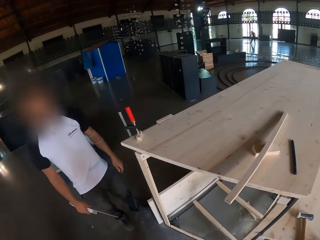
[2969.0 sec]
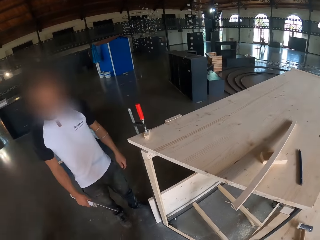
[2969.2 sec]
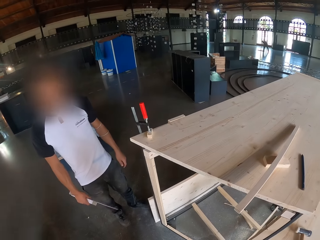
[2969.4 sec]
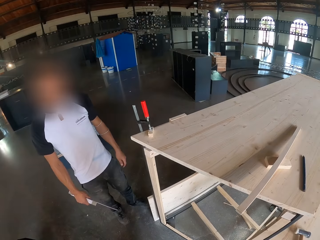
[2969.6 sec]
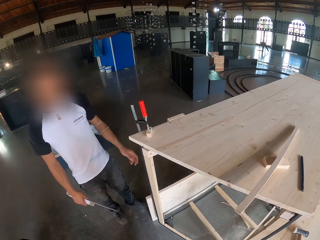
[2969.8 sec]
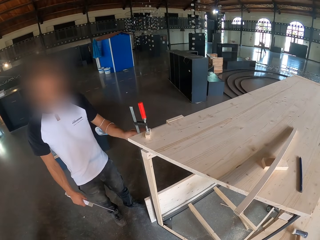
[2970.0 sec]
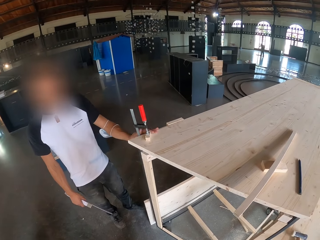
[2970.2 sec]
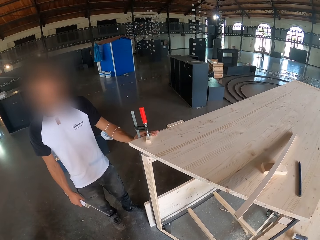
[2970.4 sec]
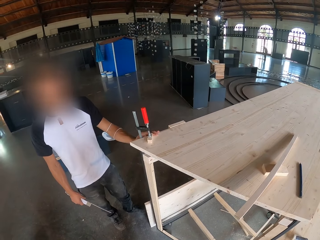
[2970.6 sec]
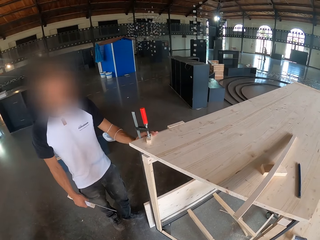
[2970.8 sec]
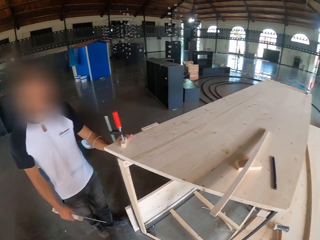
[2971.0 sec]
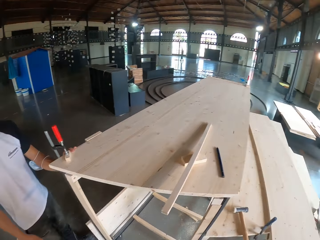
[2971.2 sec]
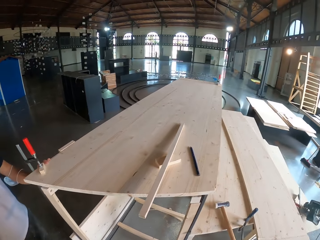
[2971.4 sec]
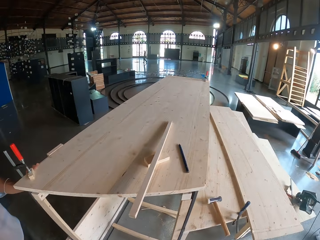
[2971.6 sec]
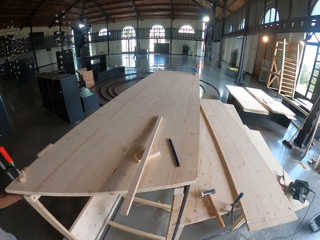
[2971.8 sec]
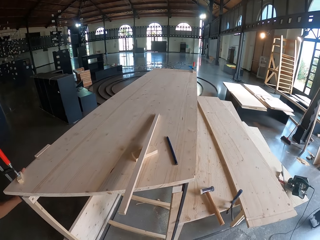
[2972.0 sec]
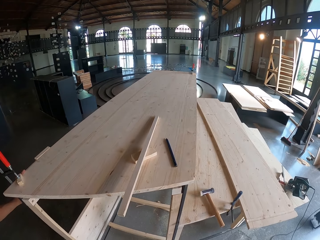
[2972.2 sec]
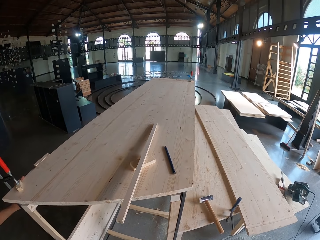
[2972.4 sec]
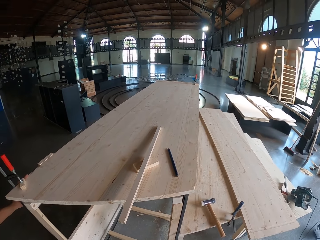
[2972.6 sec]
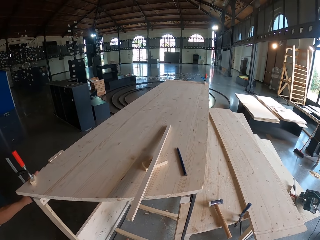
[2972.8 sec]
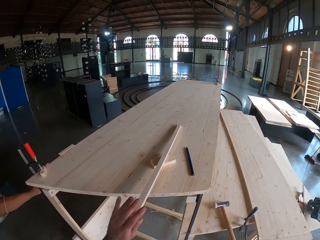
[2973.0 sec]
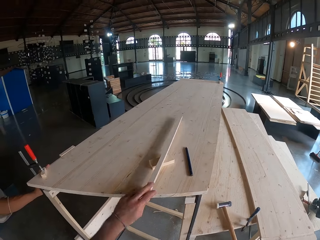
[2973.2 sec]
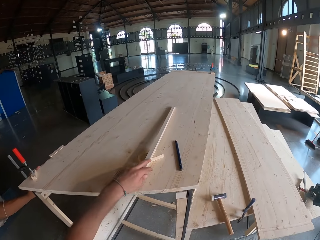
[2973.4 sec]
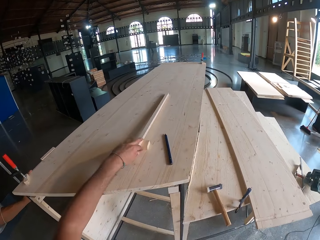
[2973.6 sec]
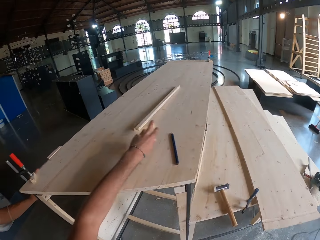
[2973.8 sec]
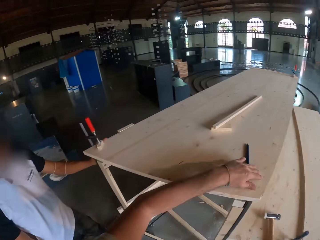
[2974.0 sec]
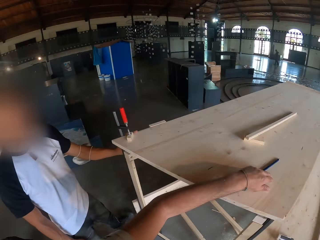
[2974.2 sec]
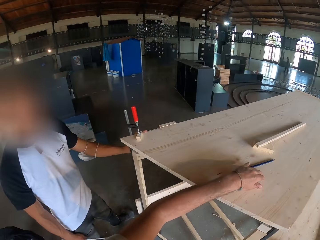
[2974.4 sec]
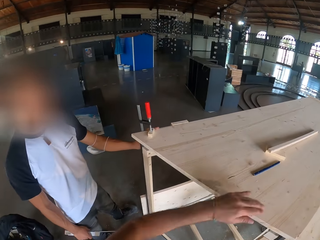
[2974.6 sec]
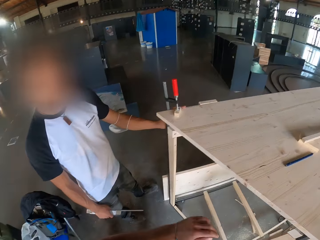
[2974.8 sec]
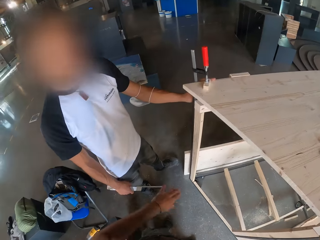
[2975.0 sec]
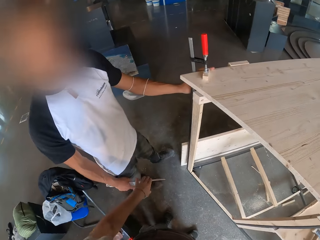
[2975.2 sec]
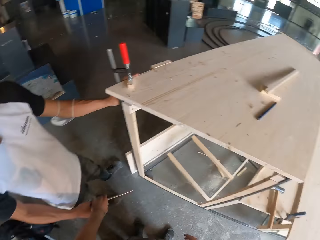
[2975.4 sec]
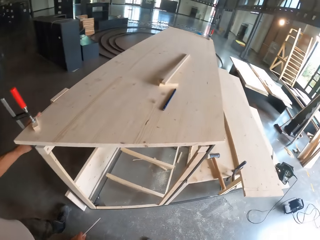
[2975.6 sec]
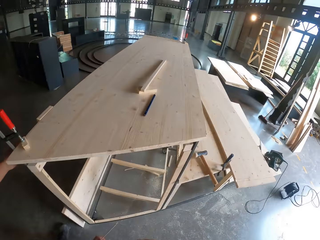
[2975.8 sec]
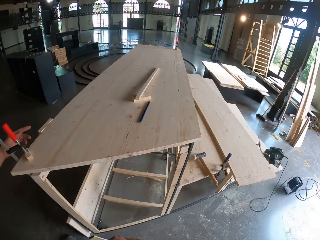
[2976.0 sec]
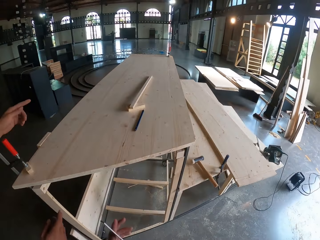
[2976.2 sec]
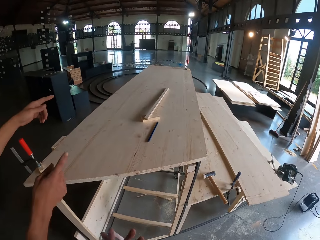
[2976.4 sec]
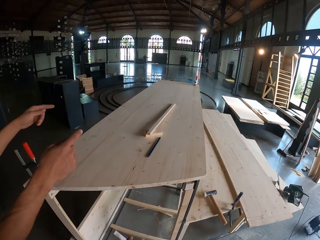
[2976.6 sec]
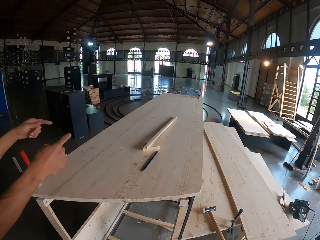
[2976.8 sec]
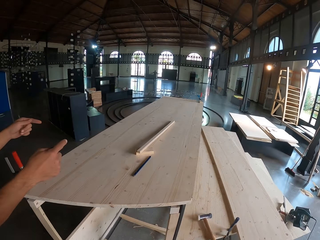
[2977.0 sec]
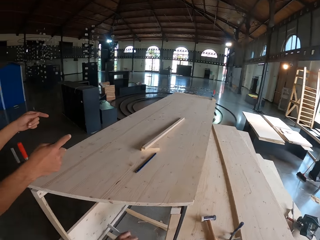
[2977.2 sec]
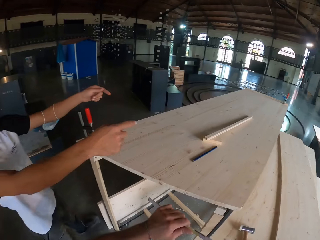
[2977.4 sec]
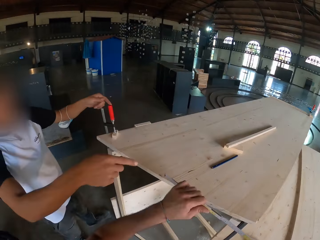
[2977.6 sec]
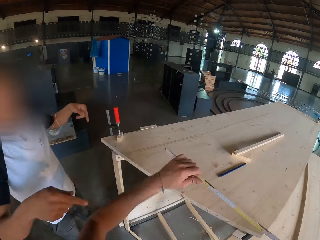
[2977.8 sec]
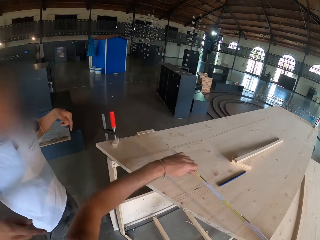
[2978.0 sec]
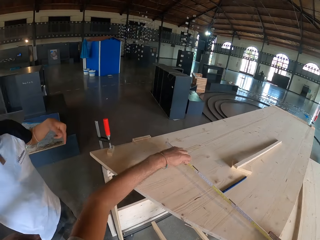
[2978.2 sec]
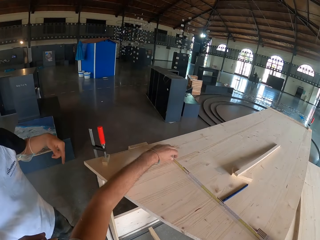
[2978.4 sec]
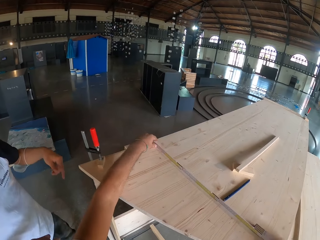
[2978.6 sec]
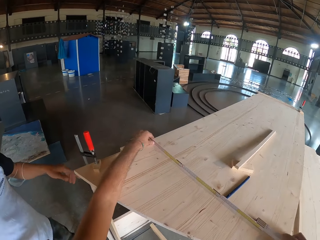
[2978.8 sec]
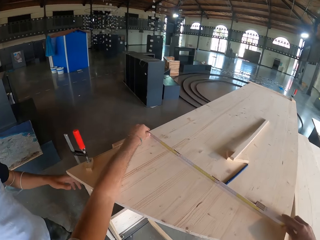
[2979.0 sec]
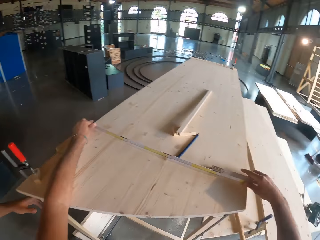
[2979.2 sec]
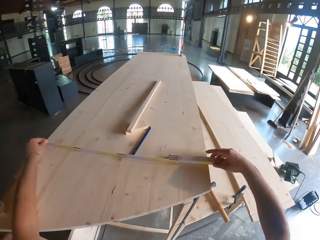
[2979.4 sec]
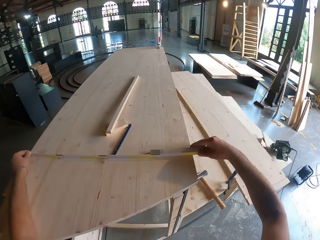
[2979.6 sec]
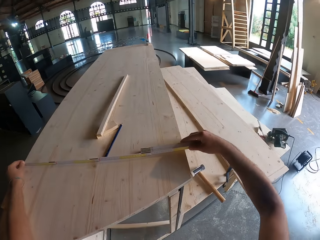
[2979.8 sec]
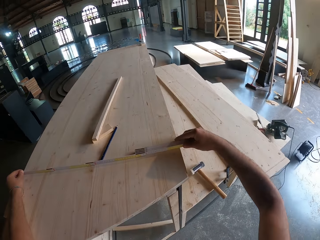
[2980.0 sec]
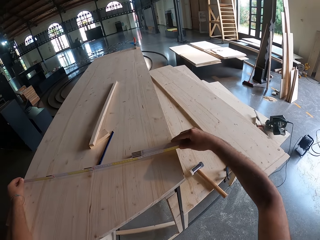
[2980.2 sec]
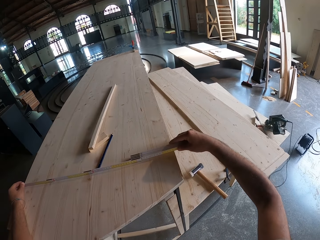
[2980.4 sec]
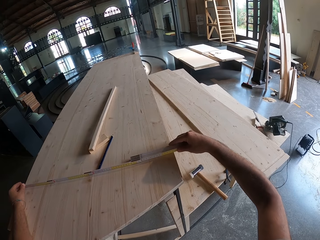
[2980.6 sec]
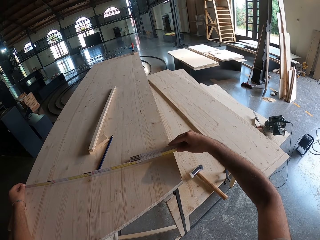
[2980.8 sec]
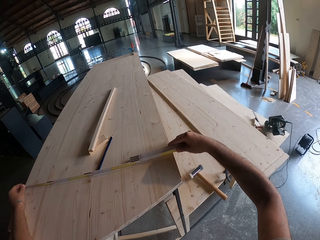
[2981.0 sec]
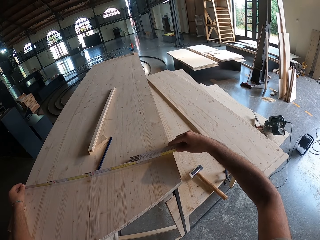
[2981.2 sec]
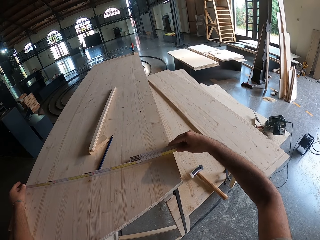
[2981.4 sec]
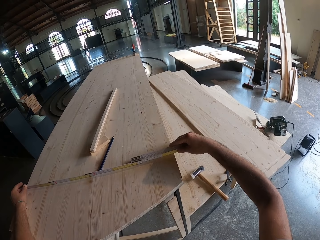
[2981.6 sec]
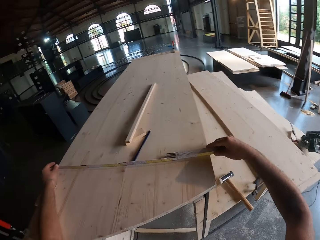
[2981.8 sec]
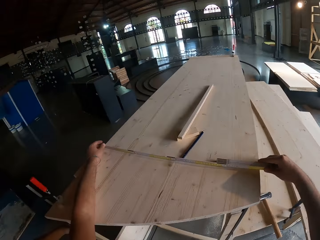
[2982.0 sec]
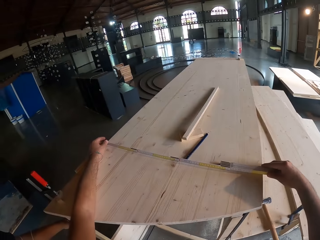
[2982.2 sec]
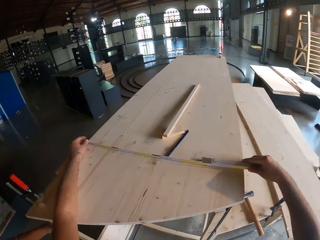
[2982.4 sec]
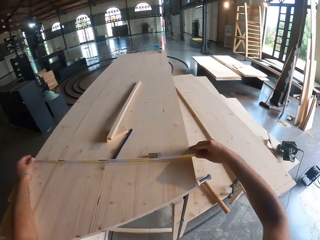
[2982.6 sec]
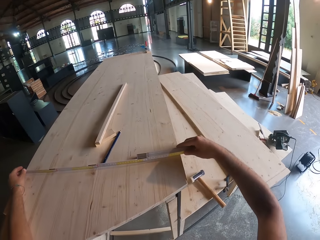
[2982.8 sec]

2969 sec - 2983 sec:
The man places his left hand on the table. The camera wearer pushes a wood. He adjusts the small wood on the table with his left hand, adjusts the pencil on the table with his left hand, and pushes the pencil. He takes the measuring tape from the man. He looks around. He measures the table with the measuring tape. He measures the wood.

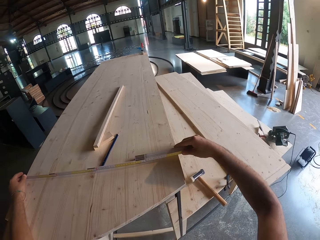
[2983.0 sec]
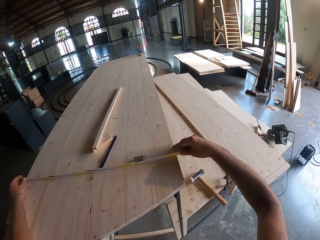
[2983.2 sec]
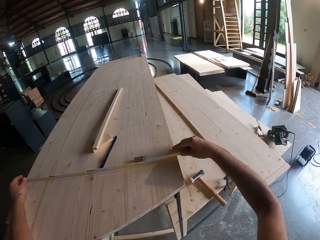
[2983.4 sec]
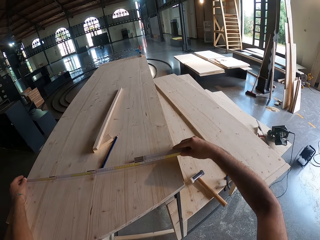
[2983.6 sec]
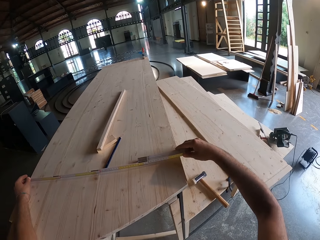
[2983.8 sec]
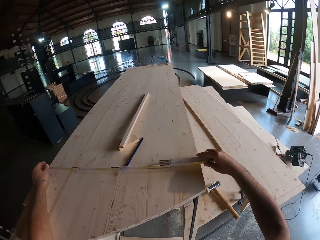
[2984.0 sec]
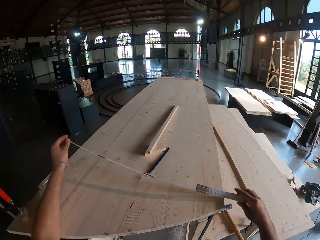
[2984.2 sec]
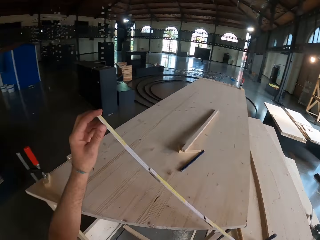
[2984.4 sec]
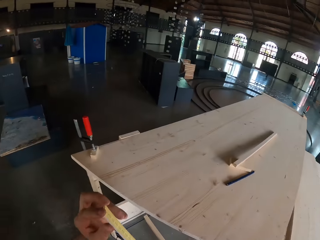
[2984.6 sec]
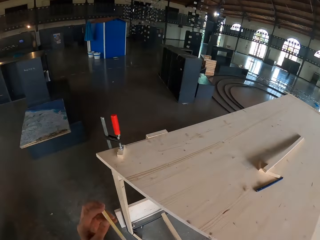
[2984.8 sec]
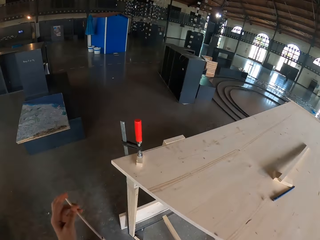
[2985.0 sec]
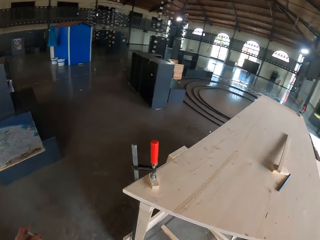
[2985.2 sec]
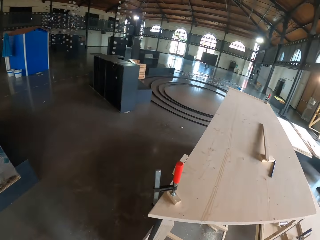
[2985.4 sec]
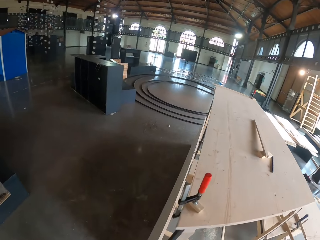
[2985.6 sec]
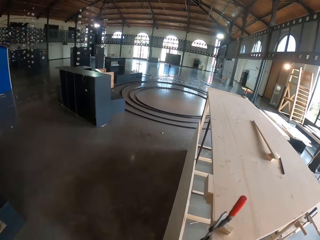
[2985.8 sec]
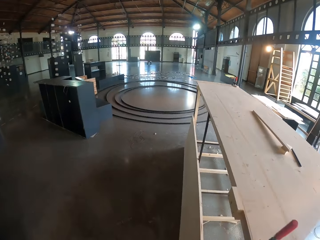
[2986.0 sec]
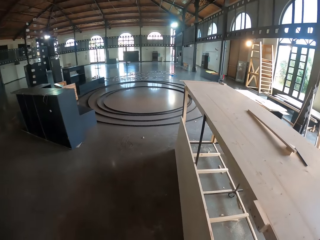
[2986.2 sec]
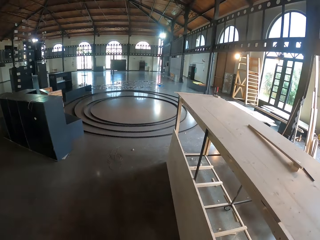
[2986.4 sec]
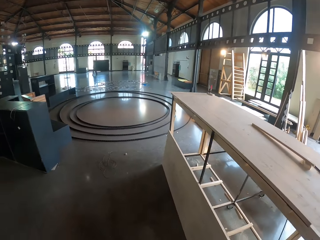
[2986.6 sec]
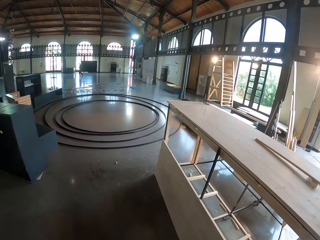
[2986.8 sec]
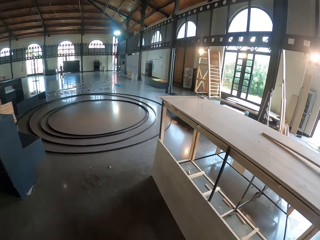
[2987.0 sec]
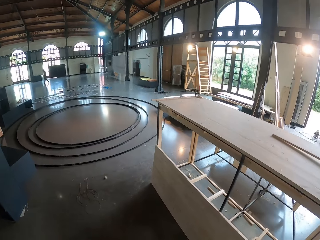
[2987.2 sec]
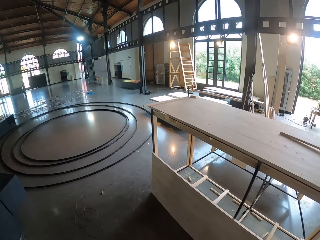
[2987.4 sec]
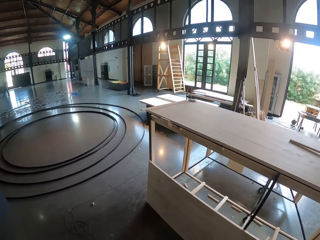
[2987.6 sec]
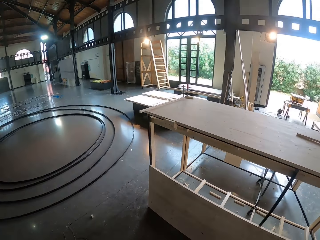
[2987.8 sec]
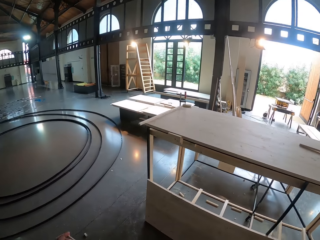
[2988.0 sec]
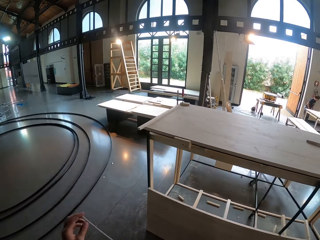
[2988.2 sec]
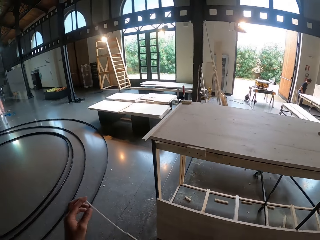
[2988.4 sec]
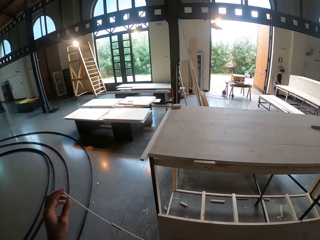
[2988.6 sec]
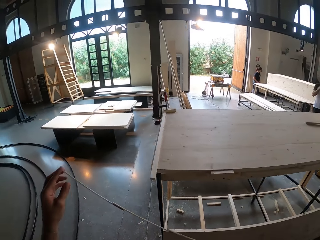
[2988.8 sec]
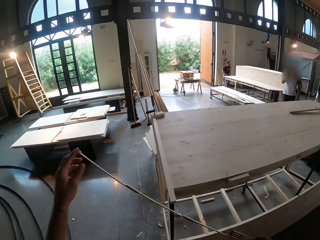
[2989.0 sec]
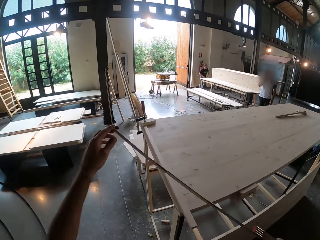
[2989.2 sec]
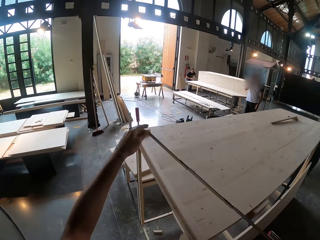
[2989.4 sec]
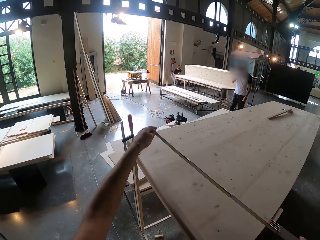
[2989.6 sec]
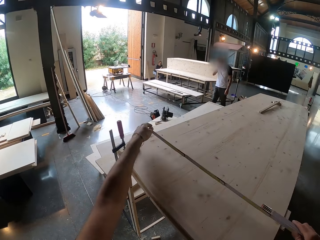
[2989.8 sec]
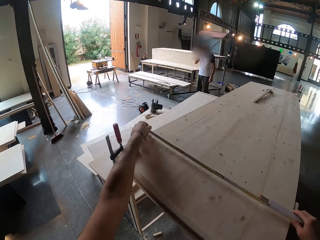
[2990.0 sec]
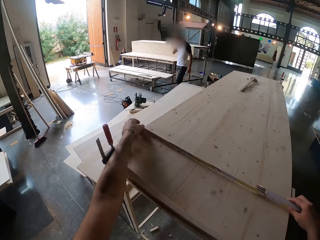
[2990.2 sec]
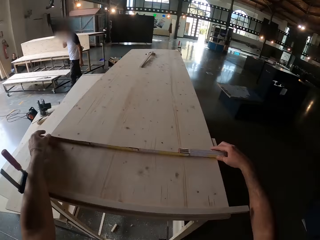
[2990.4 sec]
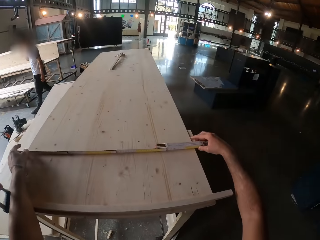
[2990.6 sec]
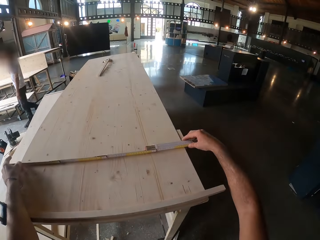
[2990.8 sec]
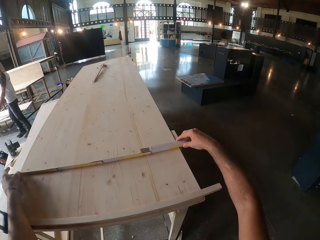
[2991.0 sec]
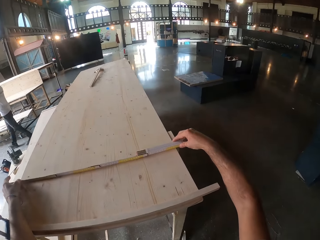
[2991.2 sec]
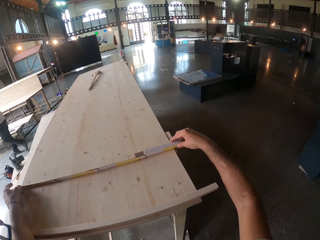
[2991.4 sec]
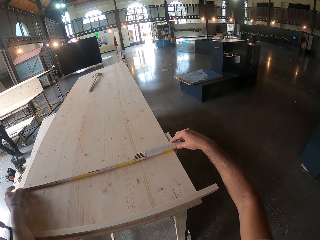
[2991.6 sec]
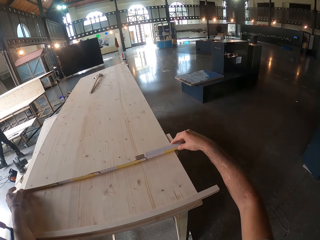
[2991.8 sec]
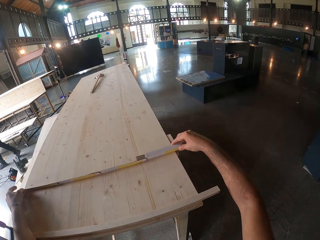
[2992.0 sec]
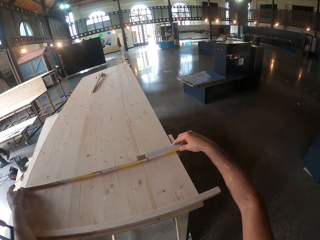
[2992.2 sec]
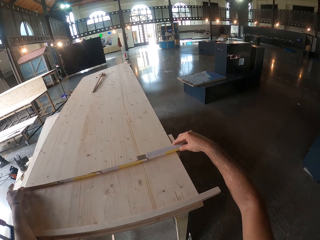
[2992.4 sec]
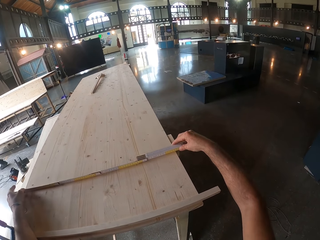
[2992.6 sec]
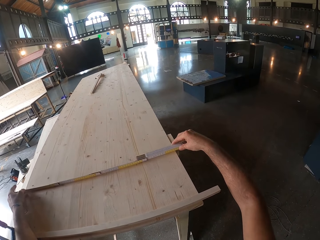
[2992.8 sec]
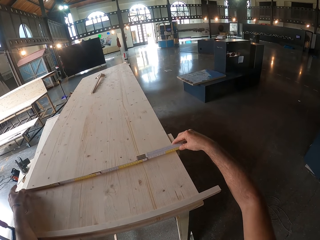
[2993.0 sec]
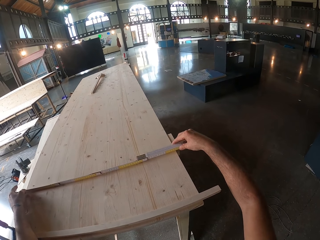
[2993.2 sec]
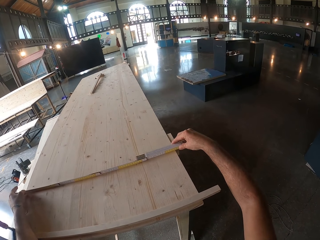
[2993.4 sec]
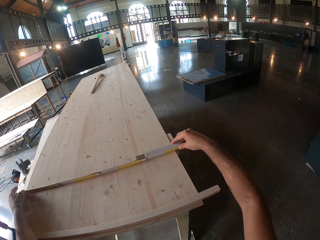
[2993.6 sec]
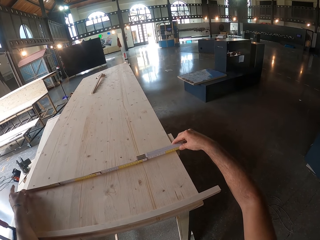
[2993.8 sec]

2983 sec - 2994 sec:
The camera wearer walks in the room. He places the measuring ruler on the table with both his hands. He measures the table with the measuring ruler with both his hands.
